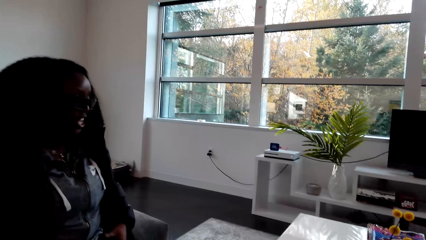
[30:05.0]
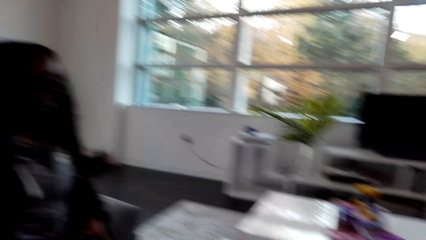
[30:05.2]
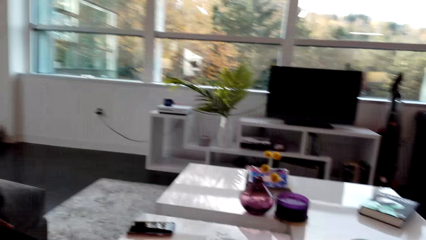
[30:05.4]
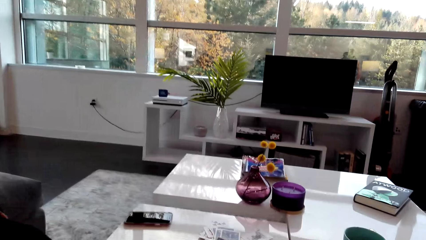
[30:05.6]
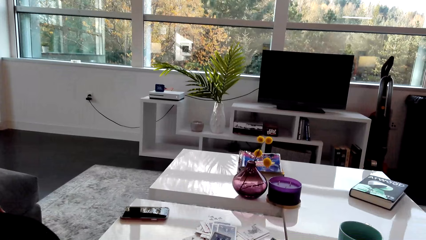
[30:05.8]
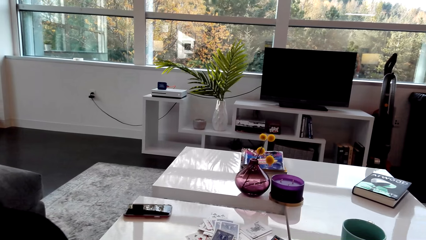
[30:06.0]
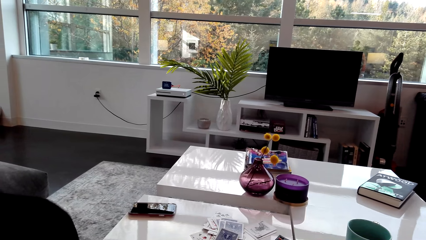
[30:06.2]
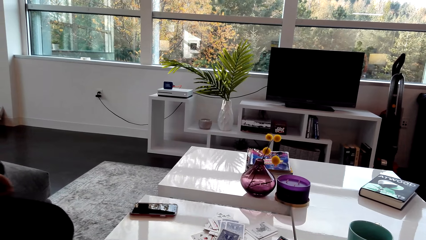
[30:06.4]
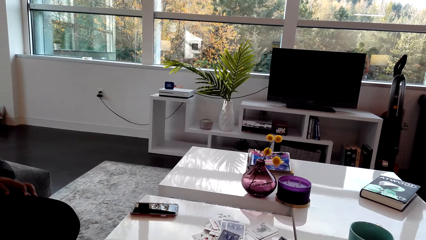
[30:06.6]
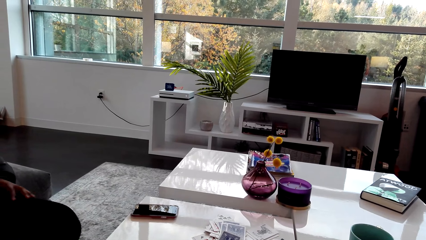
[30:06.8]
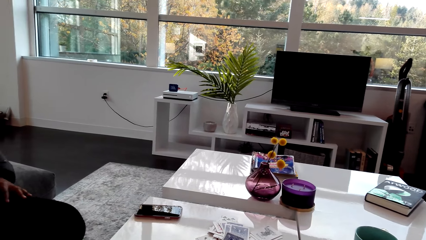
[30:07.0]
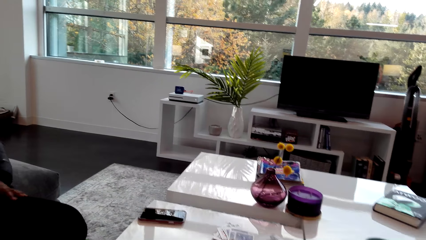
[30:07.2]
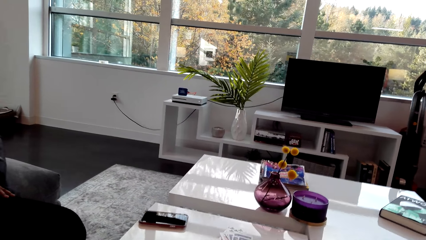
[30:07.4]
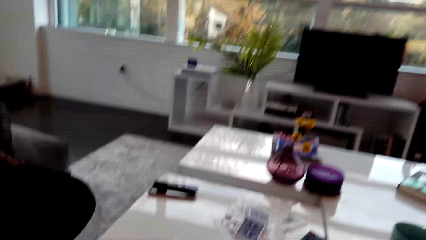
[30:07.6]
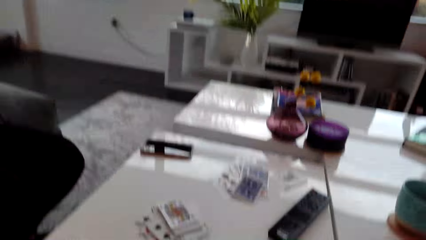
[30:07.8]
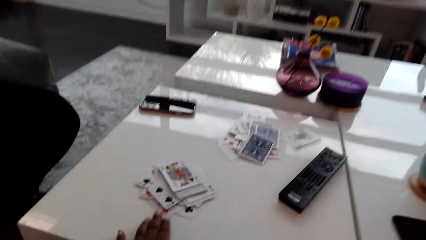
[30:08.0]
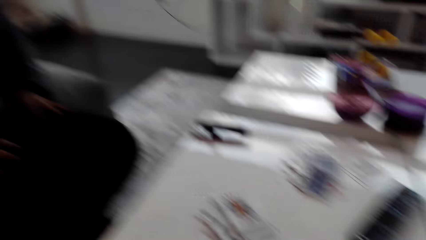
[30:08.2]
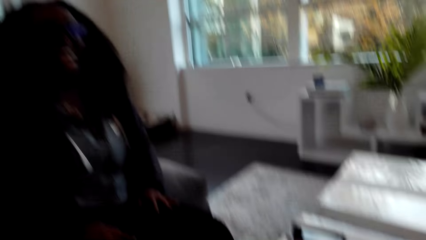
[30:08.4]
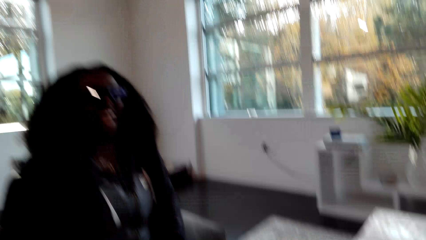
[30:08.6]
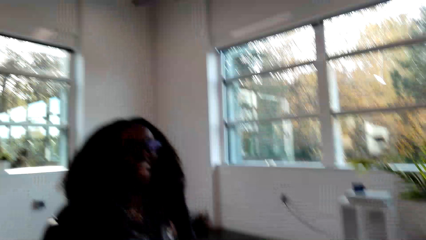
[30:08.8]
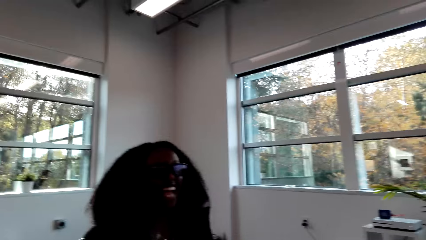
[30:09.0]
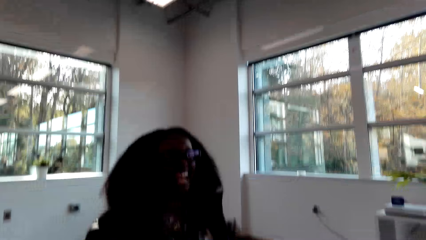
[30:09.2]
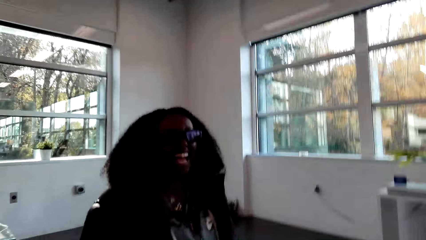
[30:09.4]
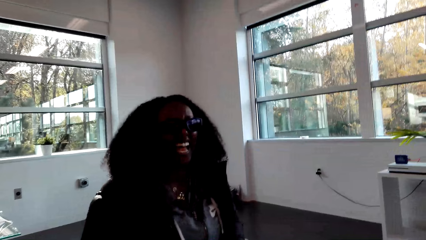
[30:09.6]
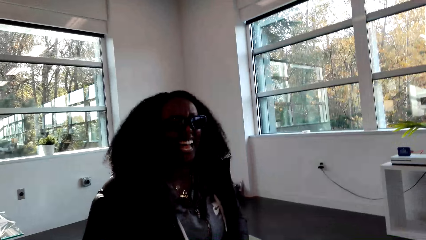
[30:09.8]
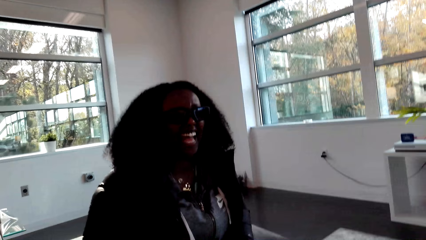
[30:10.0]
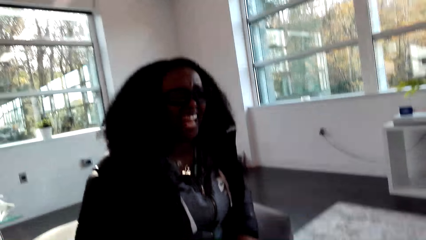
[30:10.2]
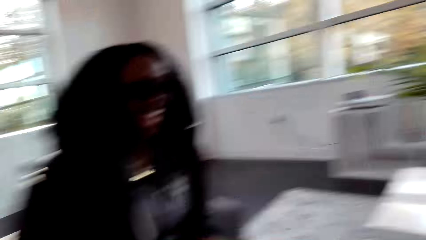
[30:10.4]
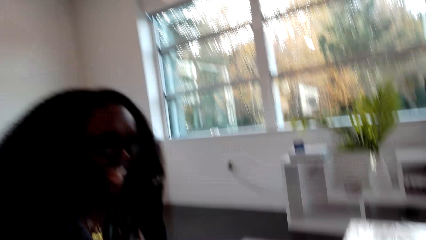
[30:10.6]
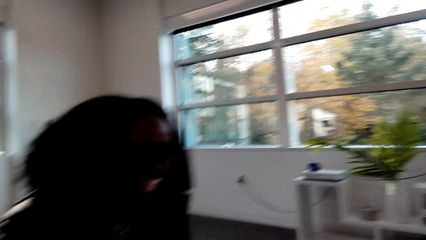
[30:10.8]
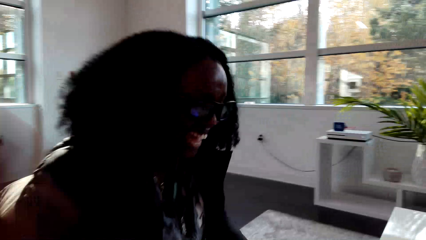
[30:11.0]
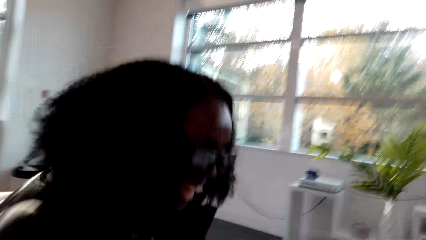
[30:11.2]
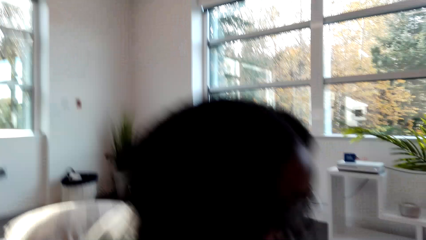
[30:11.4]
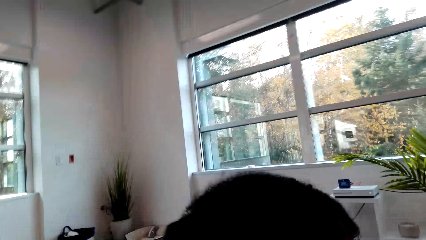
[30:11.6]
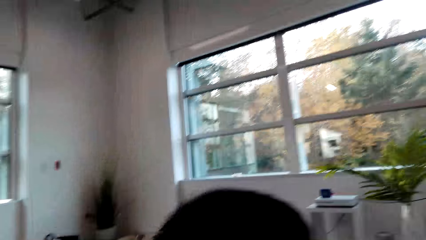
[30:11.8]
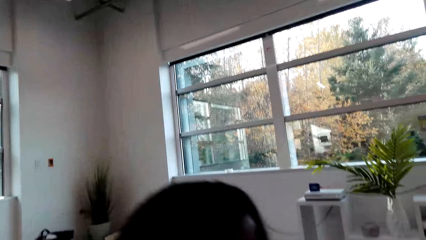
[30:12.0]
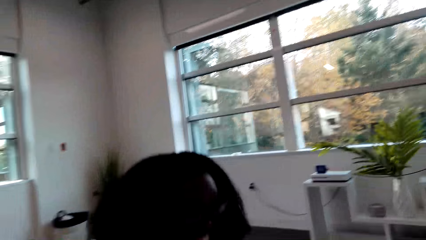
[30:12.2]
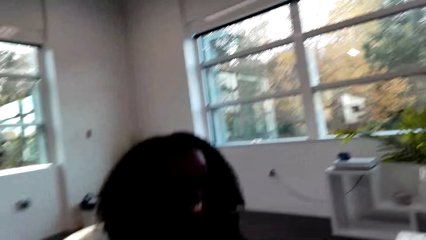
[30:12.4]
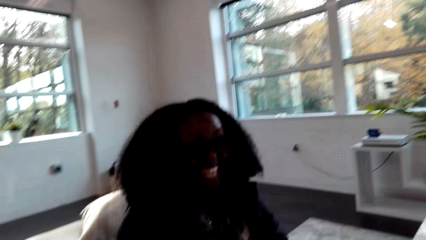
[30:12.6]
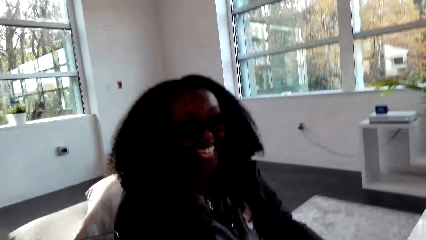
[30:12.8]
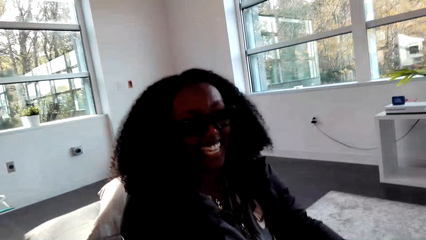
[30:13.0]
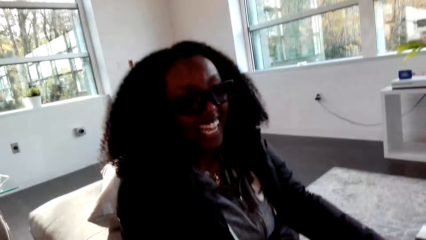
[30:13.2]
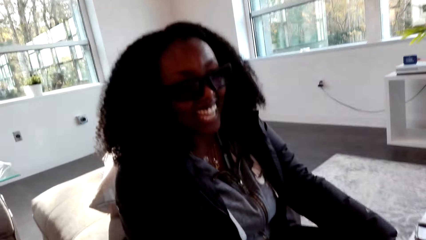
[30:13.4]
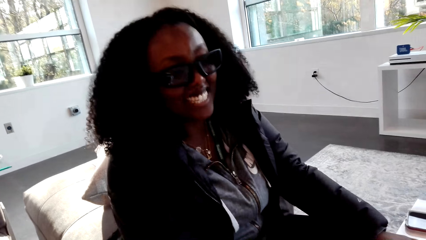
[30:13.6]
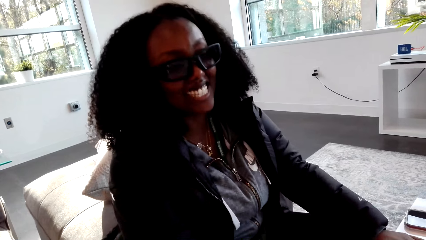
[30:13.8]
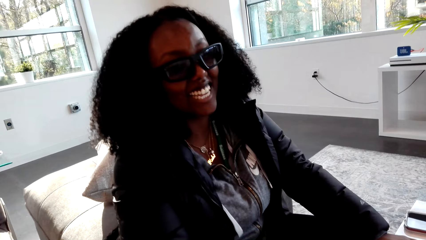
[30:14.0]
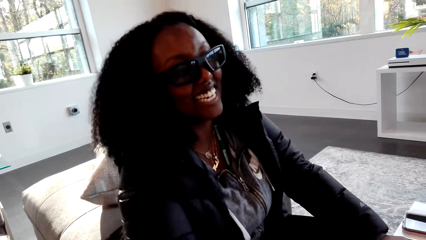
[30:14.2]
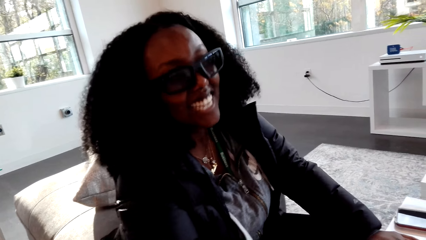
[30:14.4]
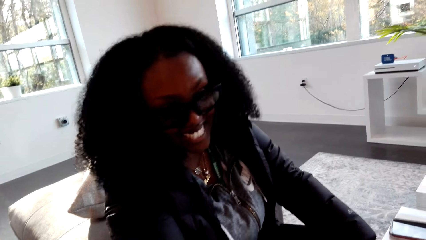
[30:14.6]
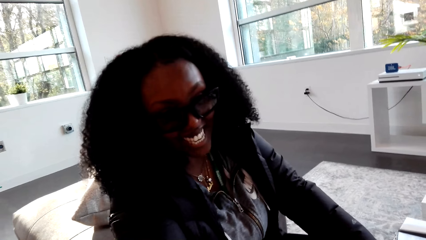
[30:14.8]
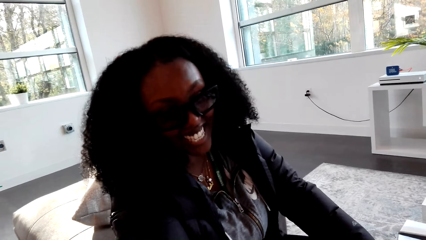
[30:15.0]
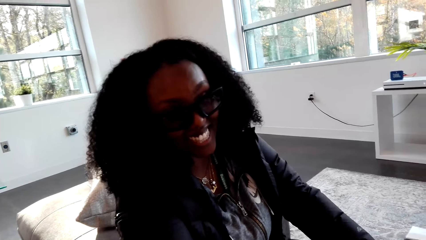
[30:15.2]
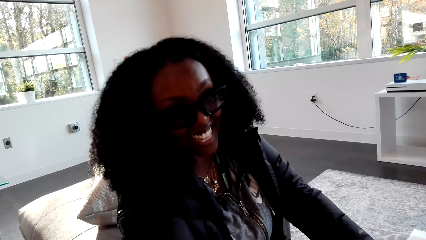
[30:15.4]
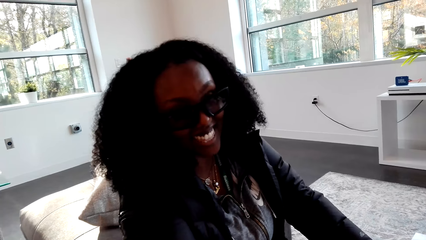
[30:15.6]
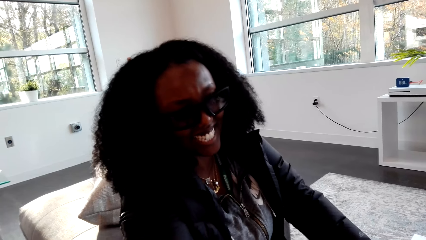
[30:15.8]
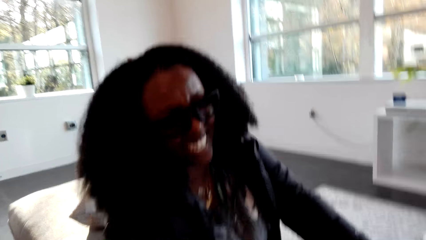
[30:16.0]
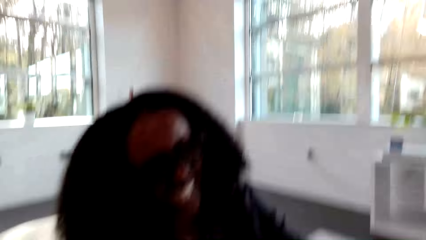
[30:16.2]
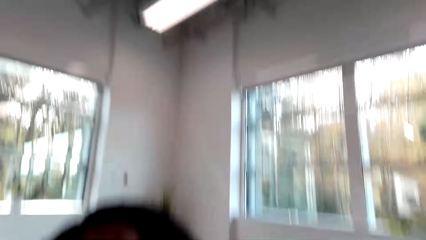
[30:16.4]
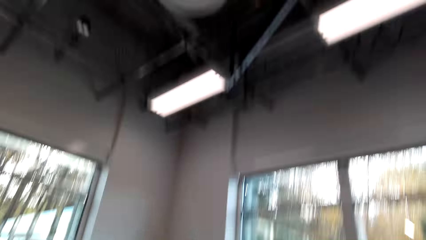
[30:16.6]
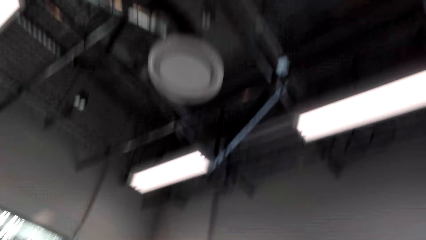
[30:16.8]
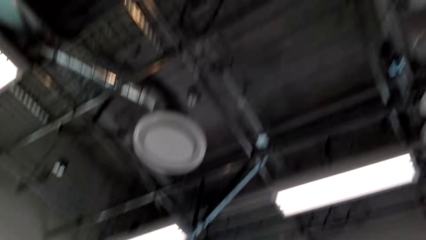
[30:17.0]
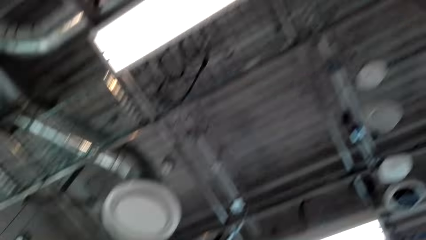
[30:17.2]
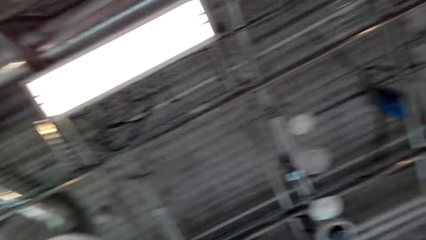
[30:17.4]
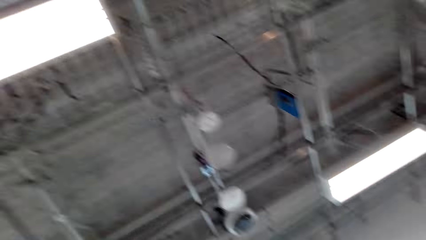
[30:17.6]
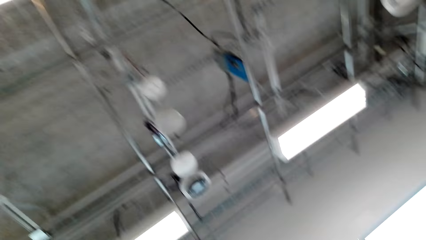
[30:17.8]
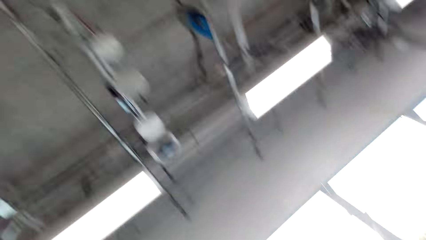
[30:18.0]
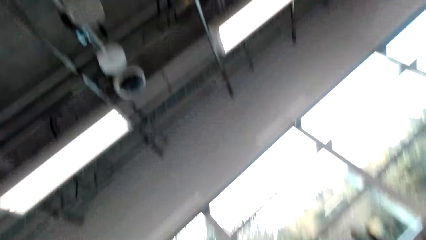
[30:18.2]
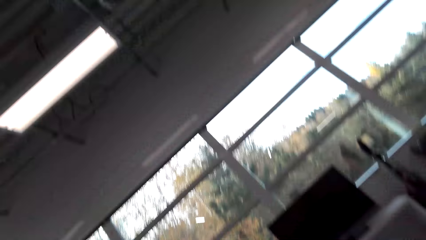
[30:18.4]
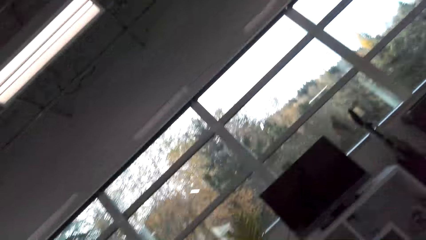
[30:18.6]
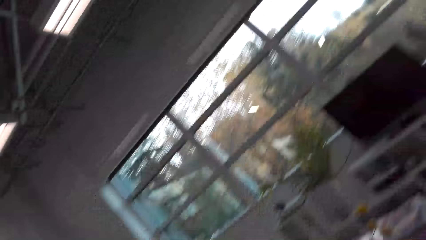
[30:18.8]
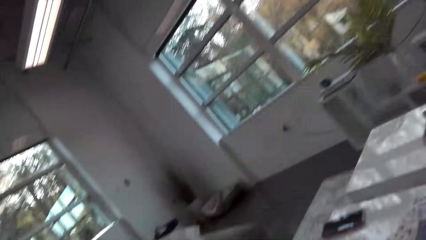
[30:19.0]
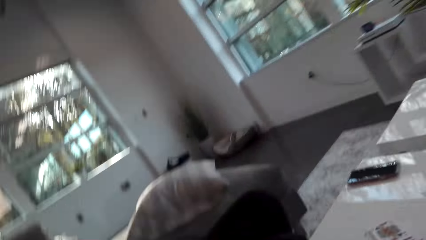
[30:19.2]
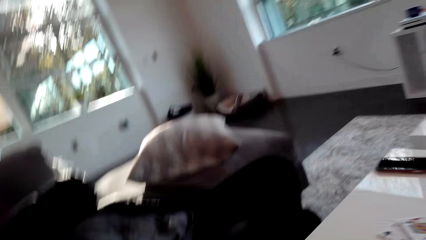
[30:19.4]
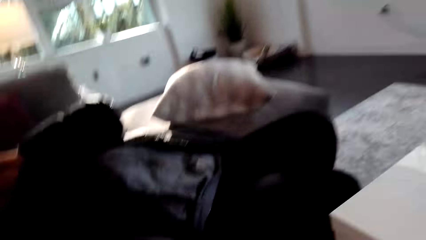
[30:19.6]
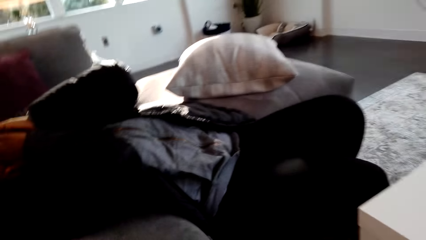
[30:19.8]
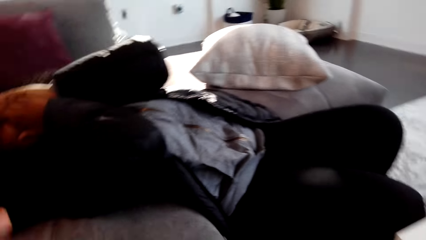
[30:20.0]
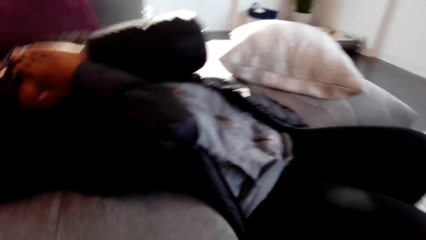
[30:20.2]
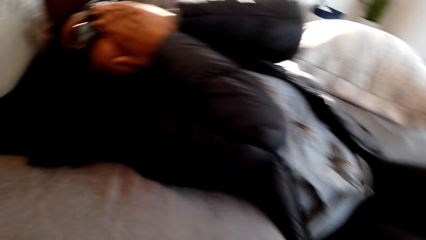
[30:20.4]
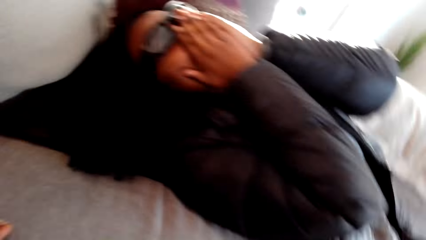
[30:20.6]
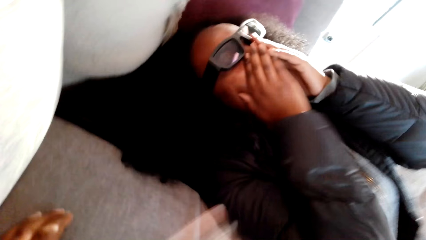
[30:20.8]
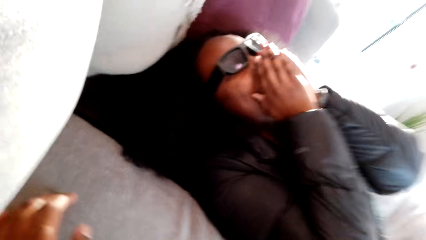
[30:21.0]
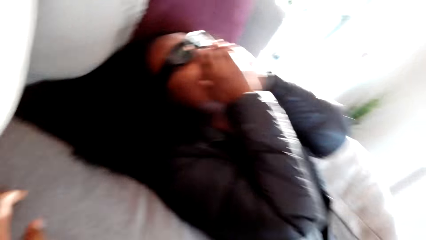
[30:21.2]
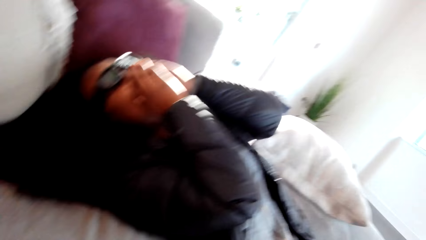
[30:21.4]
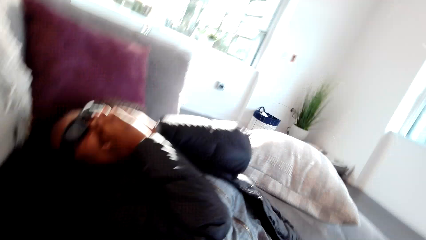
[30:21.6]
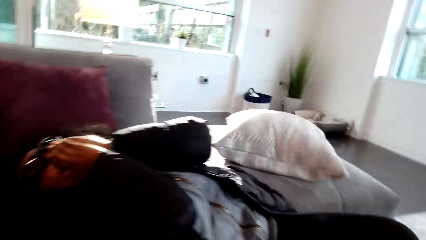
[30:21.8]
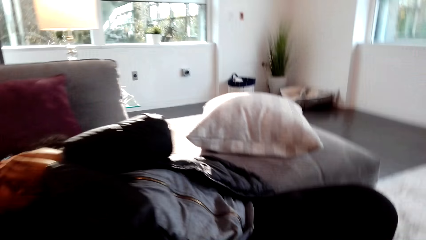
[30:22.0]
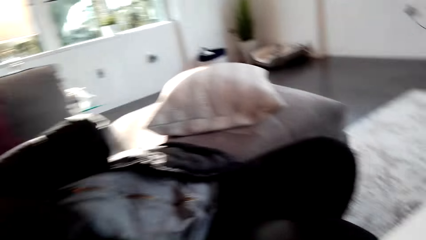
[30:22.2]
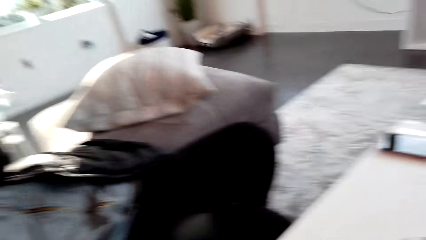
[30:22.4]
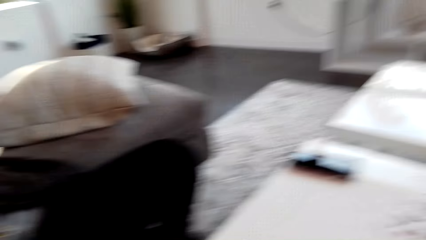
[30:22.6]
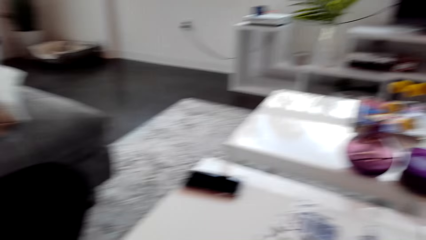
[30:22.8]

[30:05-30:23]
The woman talks to the camera wearer. The camera wearer looks around. They talk to the woman. The woman laughs. The camera wearer laughs. They talk to the woman. The woman talks to the camera wearer. The camera wearer laughs. The woman laughs. The camera wearer looks around. The camera wearer laughs. The woman laughs. The camera wearer looks at the woman.
